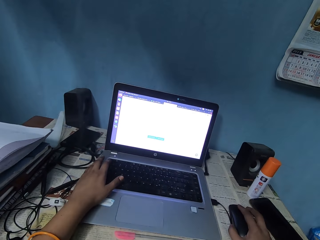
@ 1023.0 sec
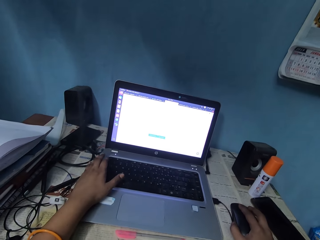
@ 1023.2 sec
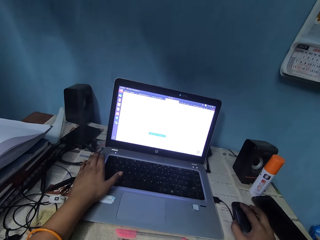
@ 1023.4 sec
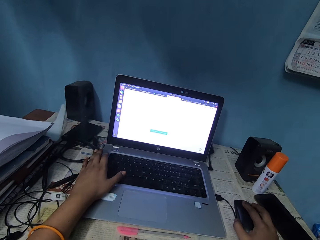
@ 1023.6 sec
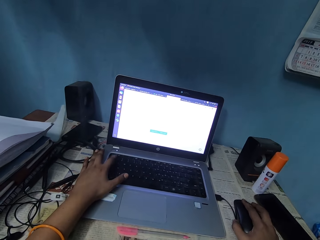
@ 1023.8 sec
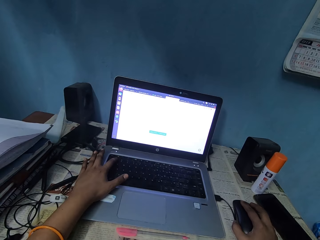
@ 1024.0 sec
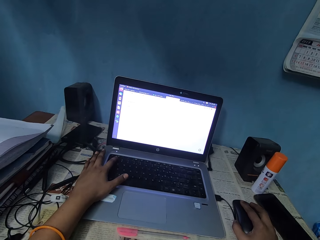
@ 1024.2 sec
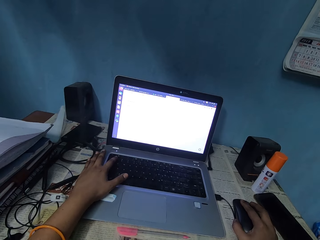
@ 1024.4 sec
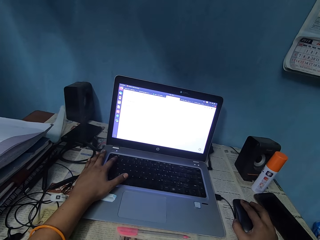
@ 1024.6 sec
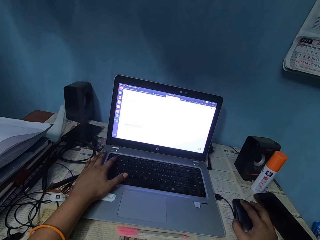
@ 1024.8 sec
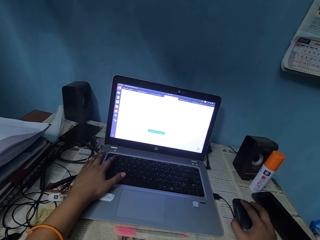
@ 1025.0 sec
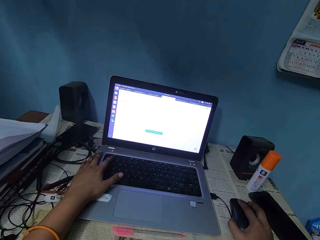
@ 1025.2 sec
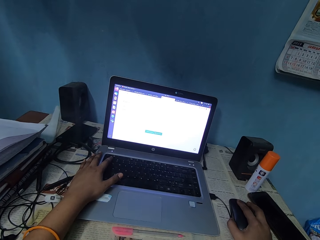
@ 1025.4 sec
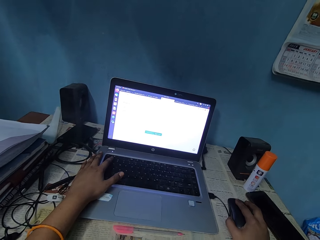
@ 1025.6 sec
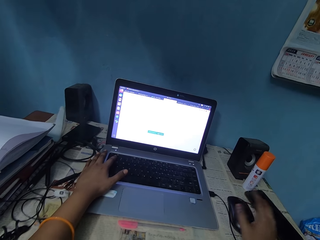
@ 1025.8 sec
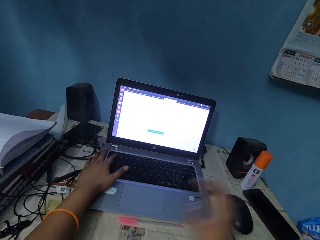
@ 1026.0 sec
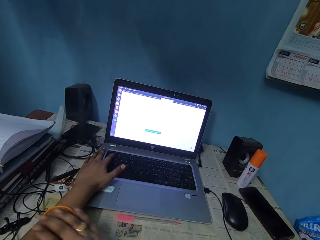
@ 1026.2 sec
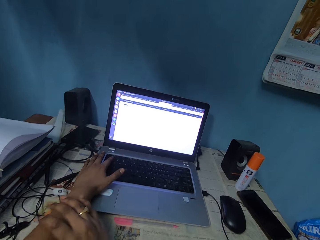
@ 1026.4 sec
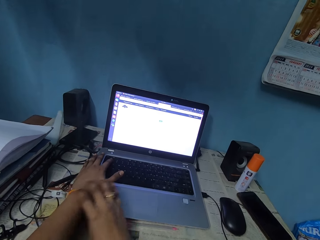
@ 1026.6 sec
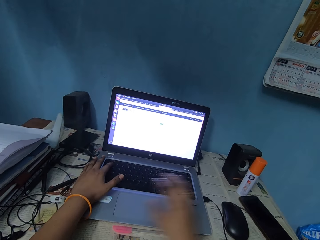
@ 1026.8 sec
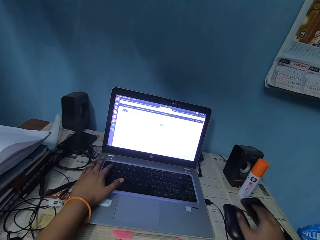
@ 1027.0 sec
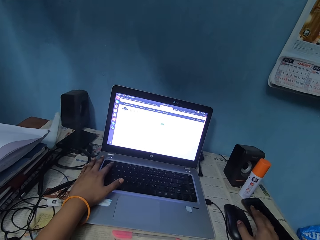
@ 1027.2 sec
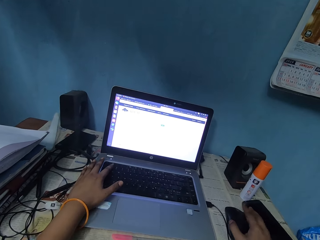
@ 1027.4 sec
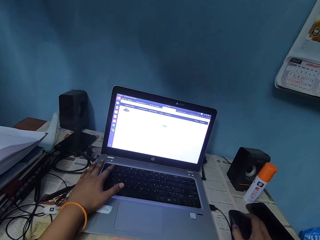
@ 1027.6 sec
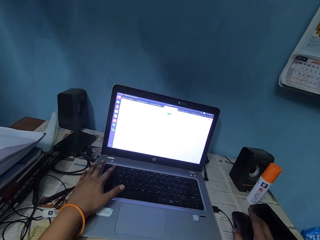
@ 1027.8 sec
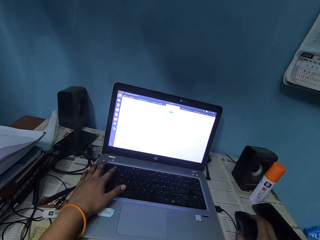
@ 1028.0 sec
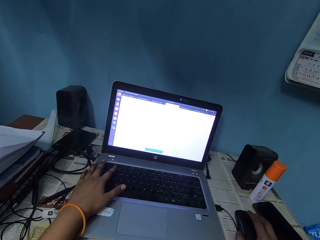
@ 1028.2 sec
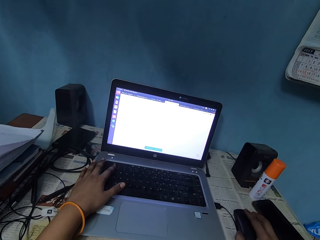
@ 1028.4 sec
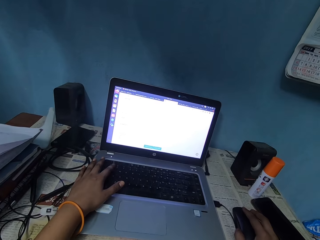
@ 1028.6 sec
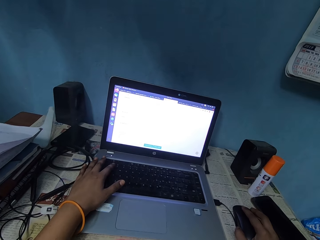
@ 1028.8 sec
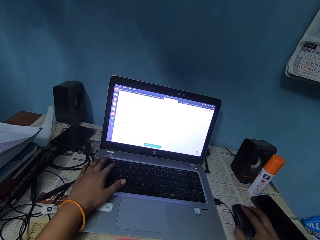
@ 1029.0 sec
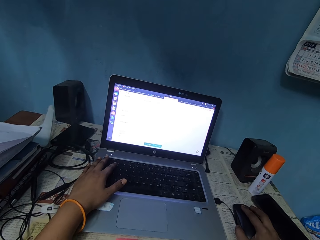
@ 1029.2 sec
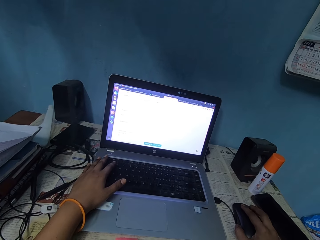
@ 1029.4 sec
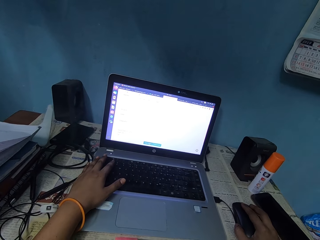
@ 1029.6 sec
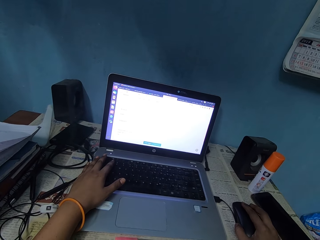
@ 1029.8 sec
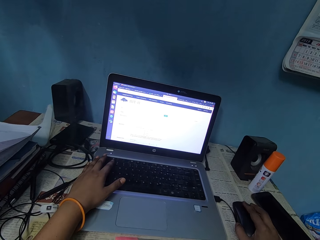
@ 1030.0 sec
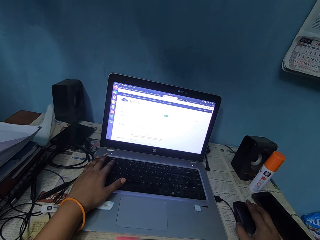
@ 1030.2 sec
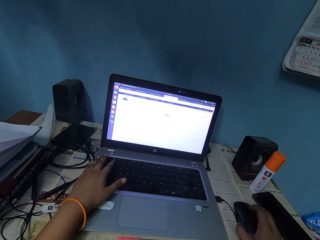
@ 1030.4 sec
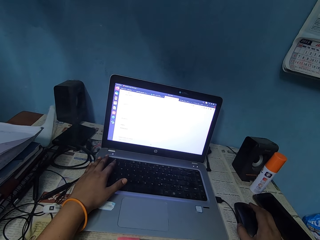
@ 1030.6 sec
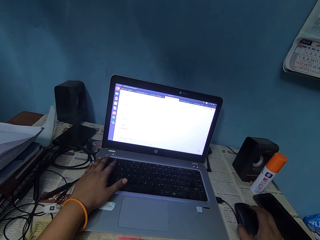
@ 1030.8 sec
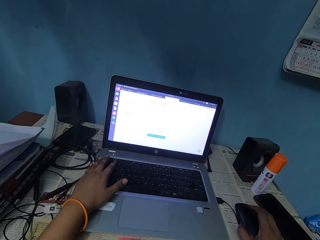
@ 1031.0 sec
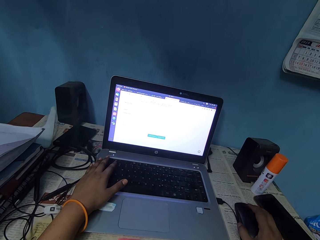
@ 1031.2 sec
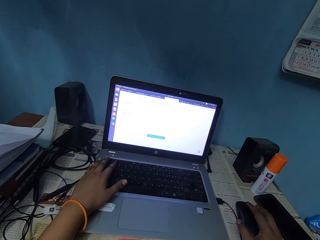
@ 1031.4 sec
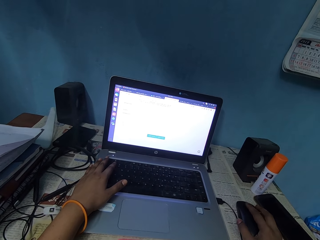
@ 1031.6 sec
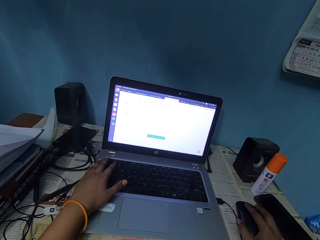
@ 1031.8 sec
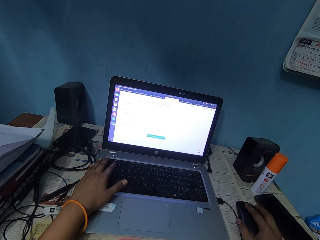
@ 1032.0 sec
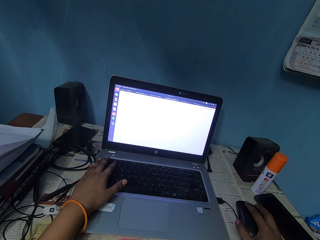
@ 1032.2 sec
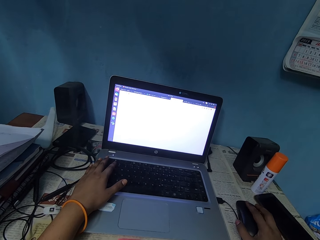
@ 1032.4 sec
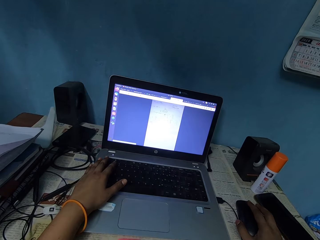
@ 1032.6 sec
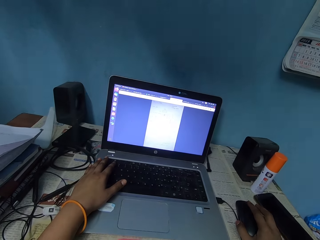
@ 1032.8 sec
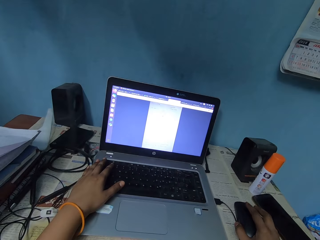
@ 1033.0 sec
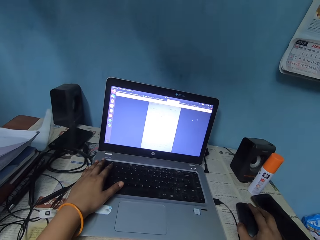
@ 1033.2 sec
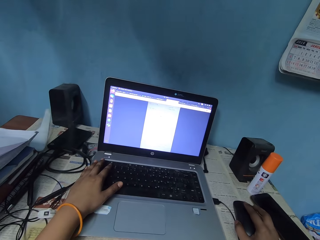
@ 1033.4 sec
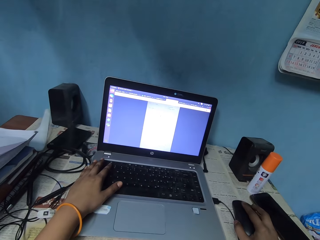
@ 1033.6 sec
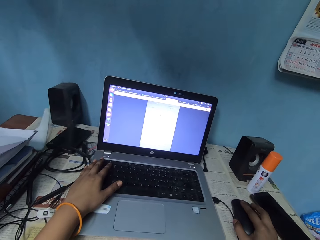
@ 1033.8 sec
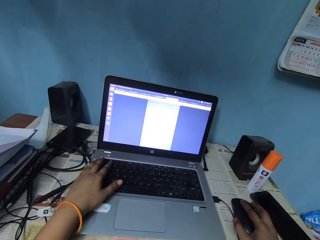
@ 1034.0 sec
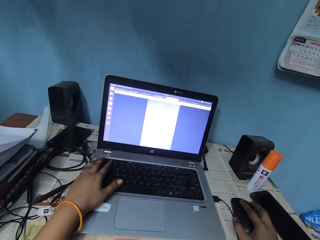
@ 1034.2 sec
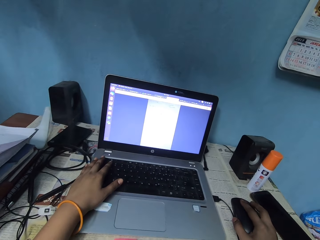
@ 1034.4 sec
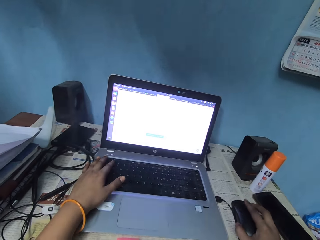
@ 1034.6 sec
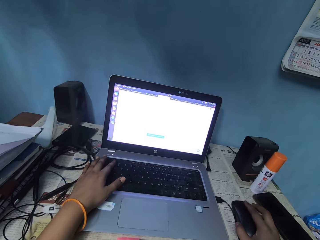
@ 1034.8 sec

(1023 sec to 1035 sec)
The camera wearer places the left hand on the laptop. They move the right hand towards the left hand. They touch the hand. They scroll with the right hand using a mouse.

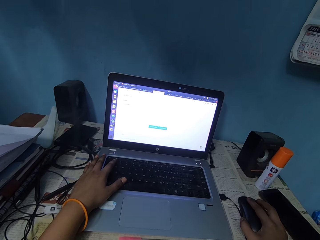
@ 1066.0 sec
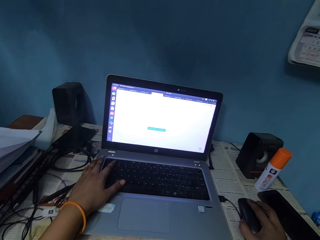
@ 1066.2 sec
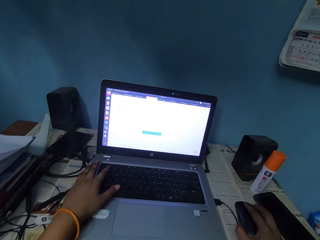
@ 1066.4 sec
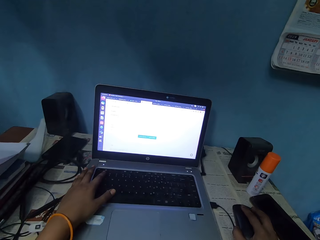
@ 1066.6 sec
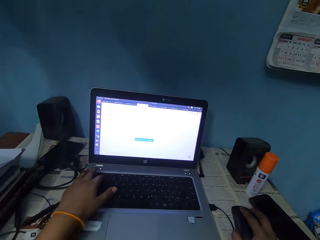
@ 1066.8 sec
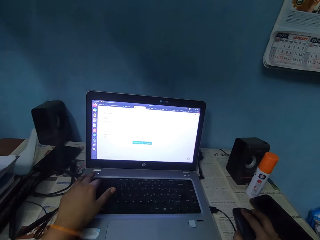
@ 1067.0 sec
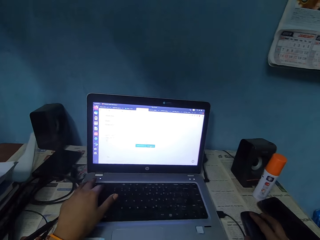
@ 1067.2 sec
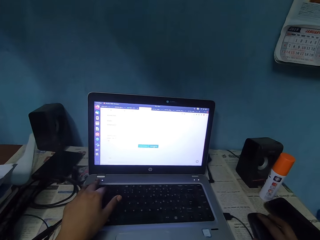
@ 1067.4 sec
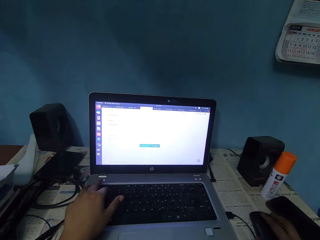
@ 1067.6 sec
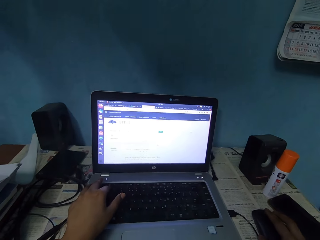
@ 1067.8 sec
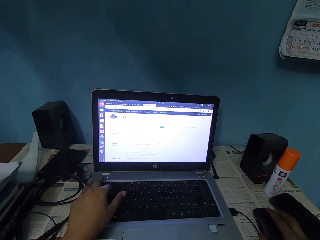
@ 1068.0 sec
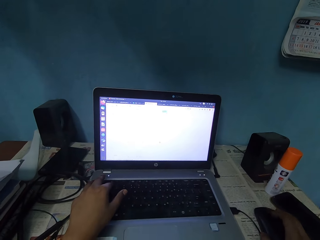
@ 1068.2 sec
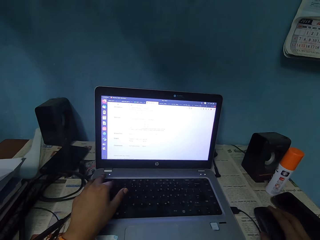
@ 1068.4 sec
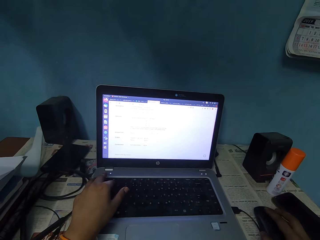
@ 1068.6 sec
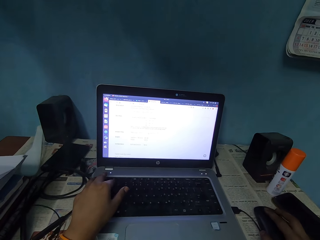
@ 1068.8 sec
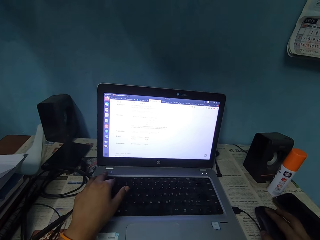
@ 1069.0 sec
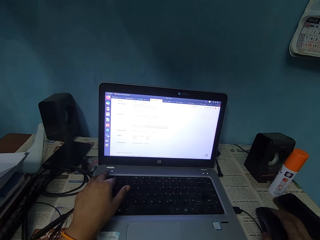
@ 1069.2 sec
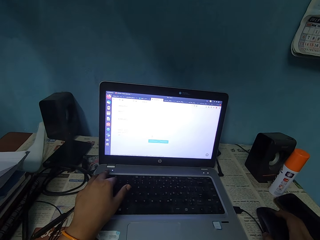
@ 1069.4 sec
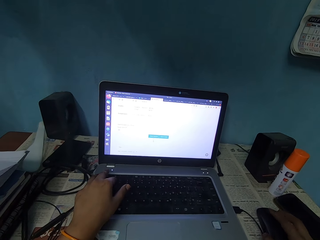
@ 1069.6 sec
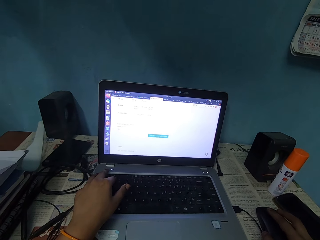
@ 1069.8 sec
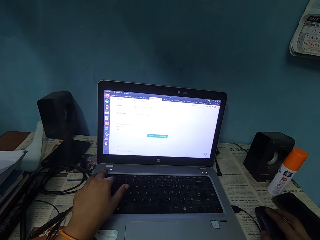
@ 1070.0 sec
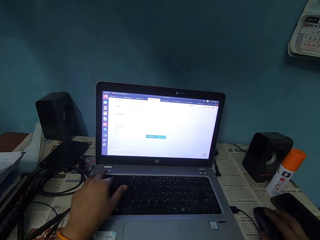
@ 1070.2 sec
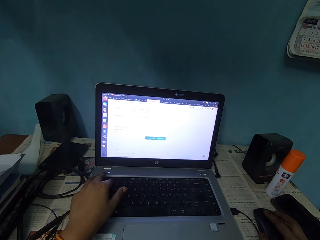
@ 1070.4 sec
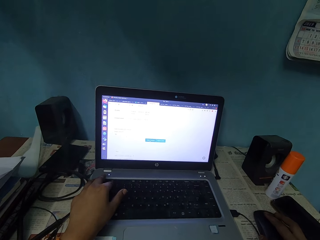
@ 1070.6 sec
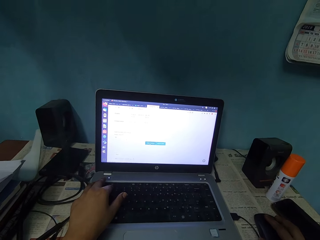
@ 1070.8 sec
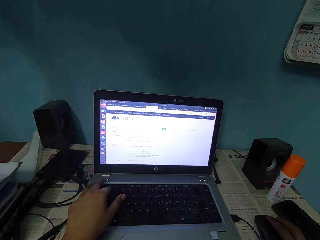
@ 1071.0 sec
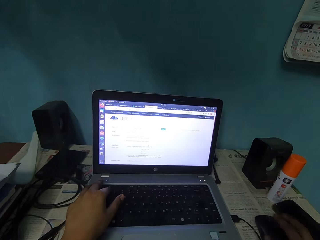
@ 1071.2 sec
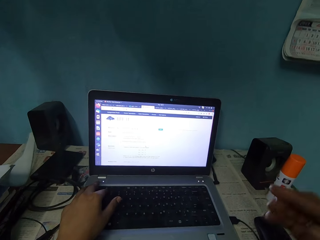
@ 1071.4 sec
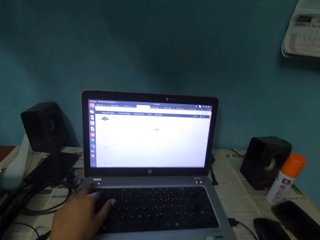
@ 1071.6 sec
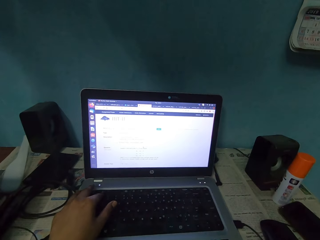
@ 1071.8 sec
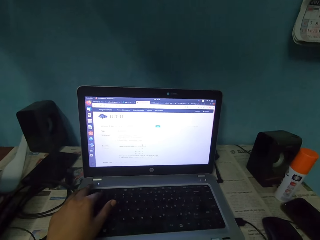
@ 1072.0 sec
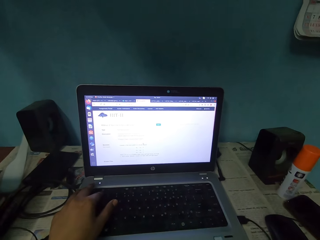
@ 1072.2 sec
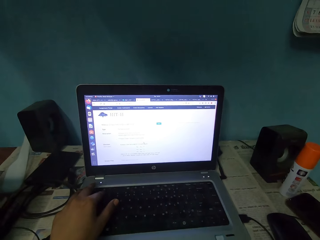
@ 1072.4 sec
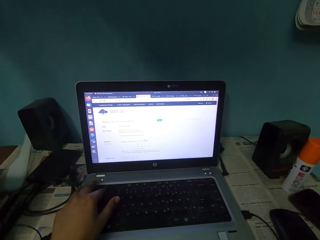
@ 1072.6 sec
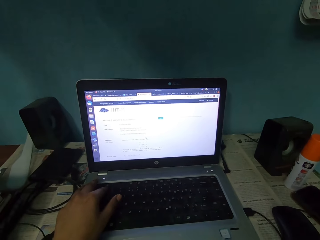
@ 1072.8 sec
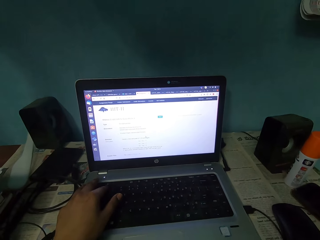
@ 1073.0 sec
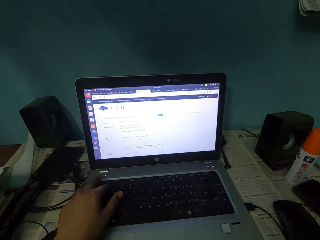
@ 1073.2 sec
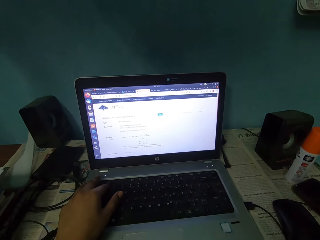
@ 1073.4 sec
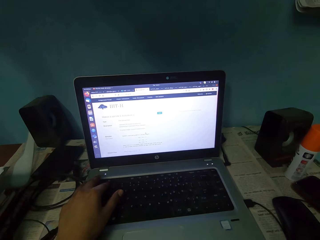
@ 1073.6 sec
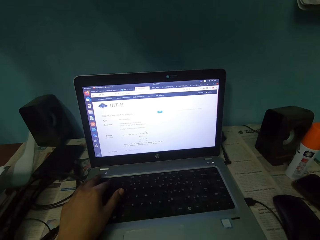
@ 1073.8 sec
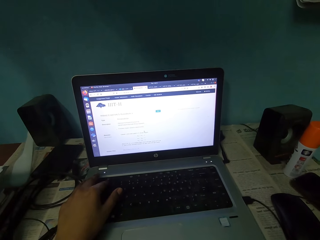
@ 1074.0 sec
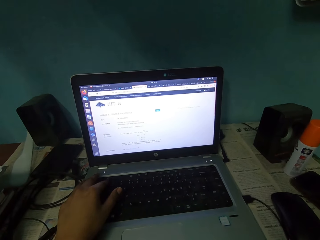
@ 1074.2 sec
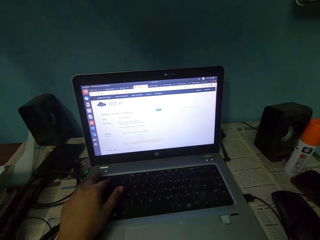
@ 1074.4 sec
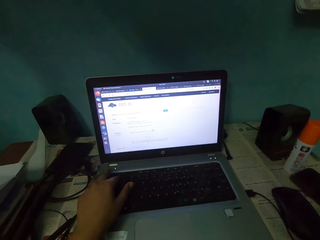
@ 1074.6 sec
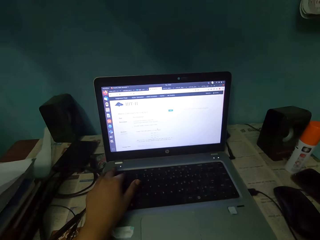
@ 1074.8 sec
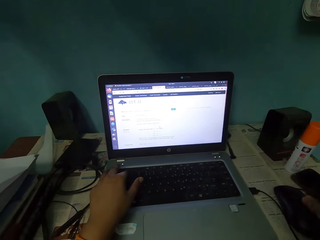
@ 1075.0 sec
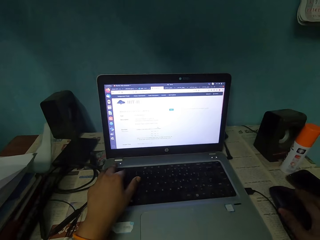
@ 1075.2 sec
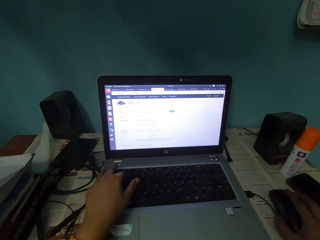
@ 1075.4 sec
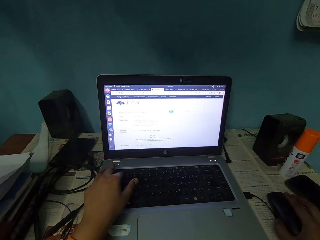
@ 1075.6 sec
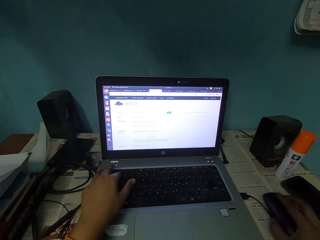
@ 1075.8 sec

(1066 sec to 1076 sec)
The camera wearer types on the keyboard. They raise the right hand.
